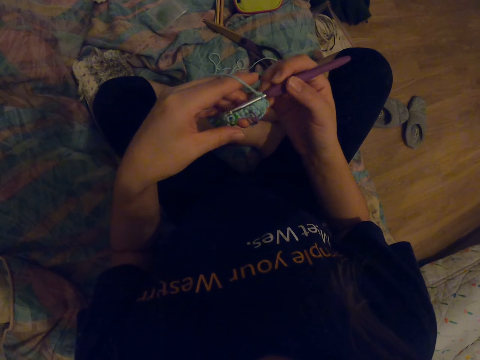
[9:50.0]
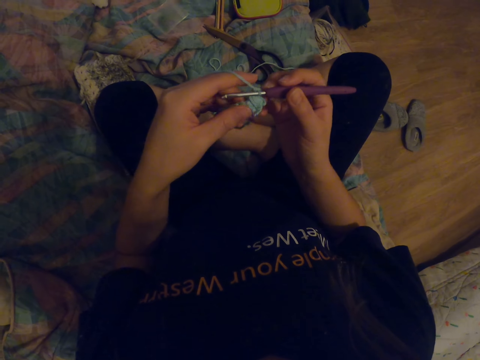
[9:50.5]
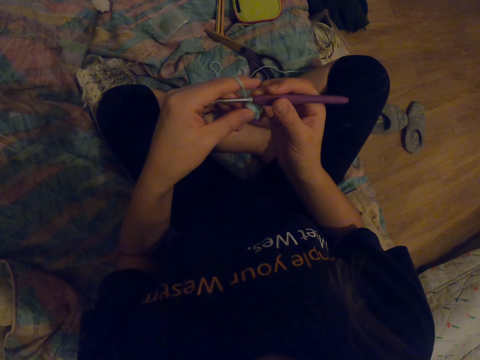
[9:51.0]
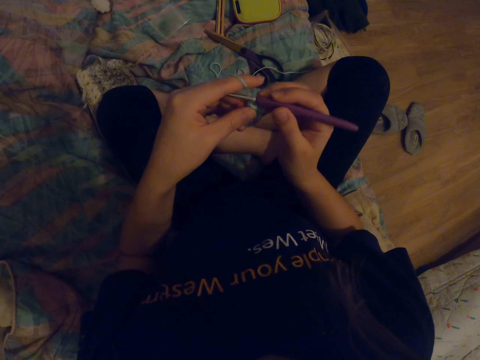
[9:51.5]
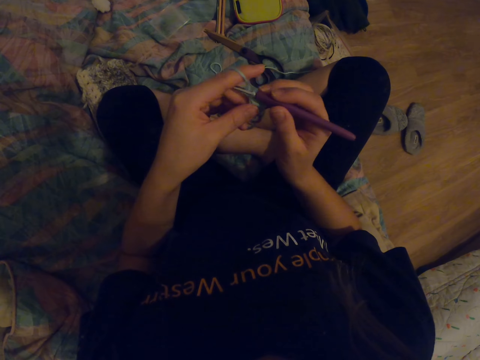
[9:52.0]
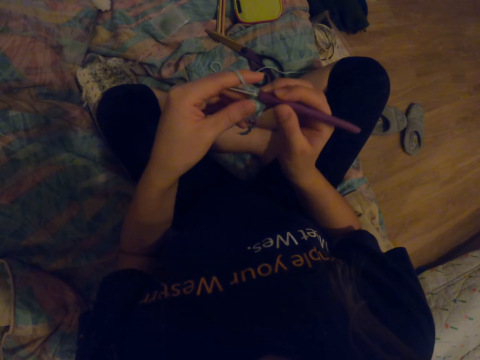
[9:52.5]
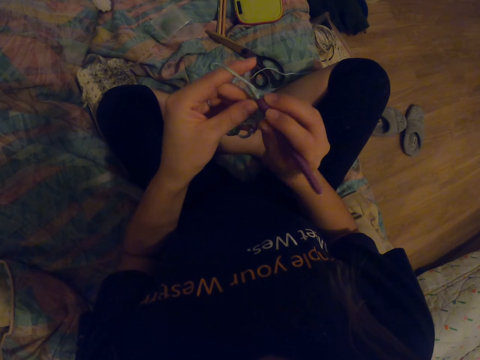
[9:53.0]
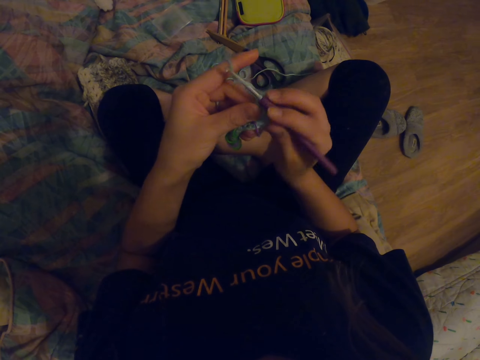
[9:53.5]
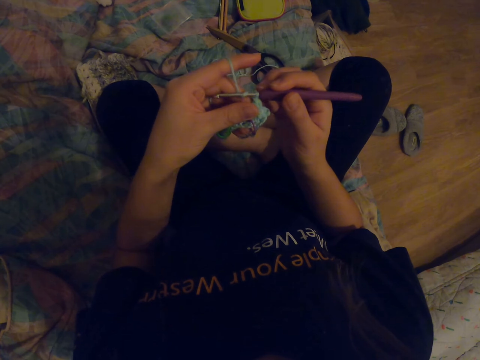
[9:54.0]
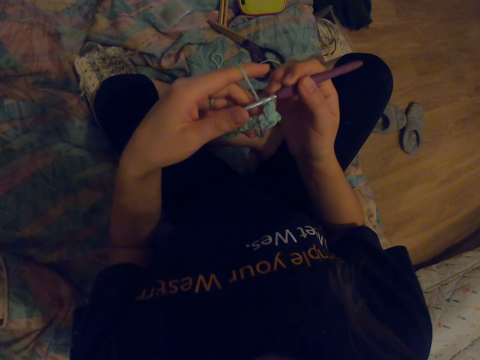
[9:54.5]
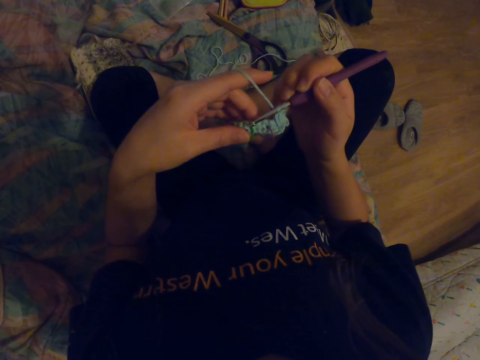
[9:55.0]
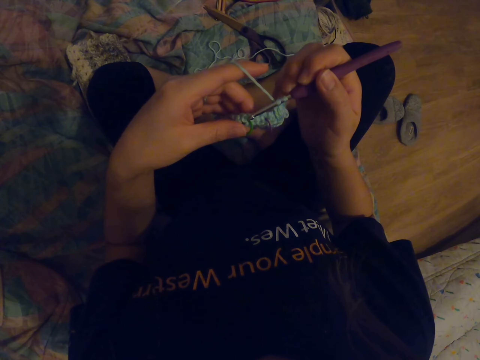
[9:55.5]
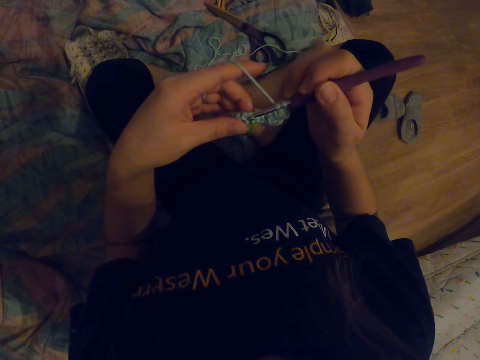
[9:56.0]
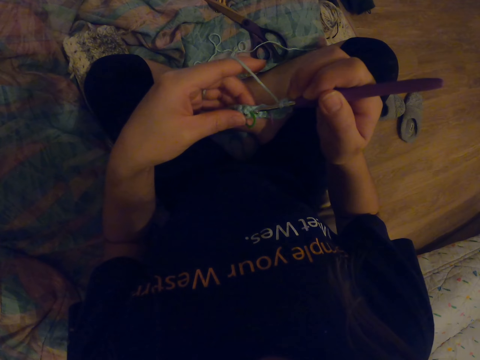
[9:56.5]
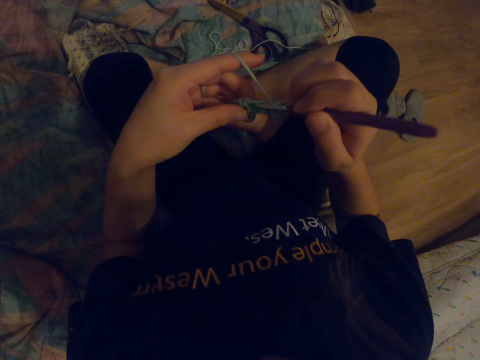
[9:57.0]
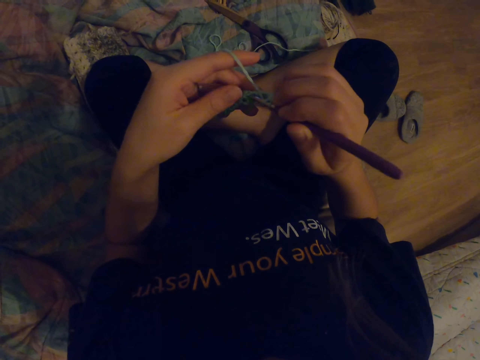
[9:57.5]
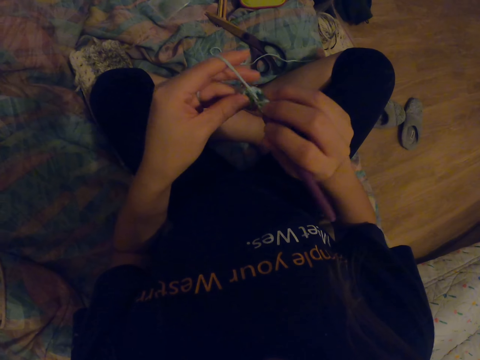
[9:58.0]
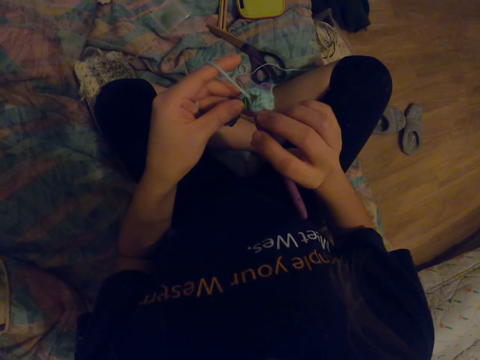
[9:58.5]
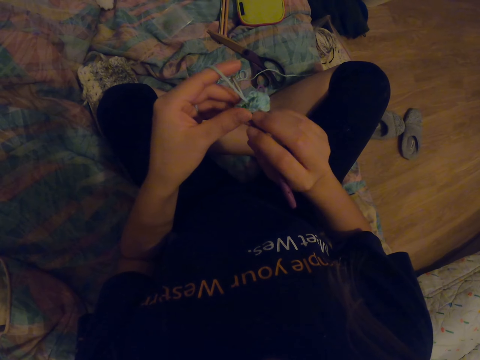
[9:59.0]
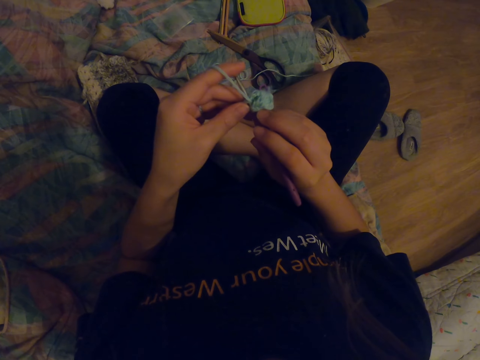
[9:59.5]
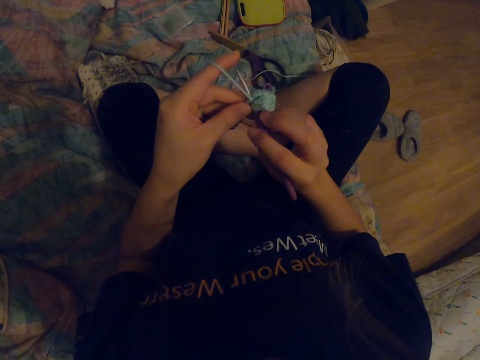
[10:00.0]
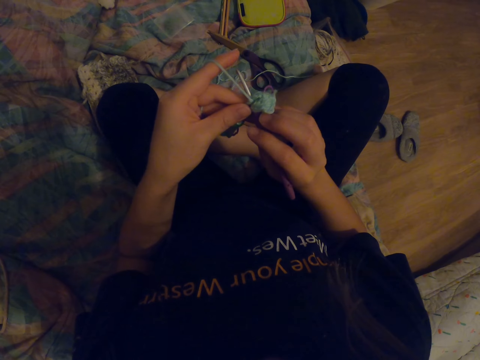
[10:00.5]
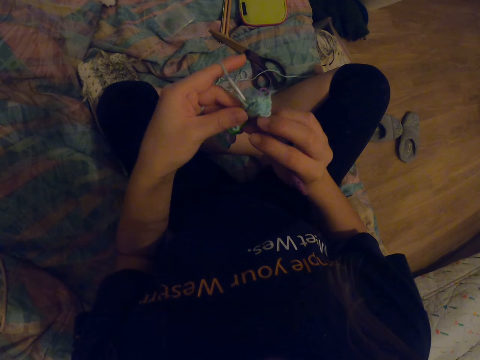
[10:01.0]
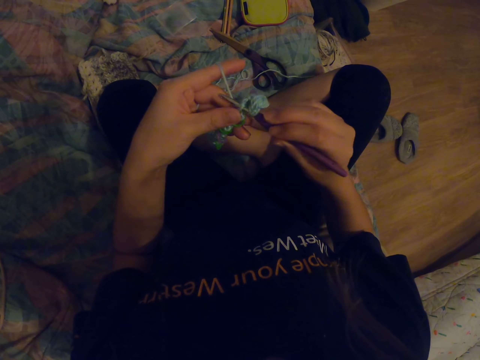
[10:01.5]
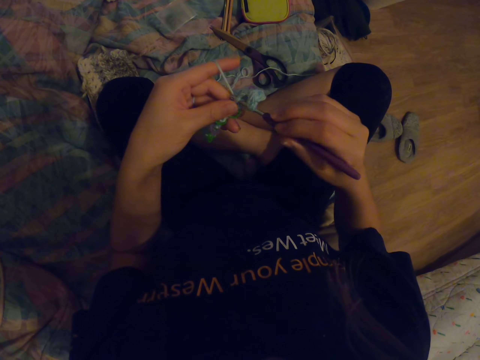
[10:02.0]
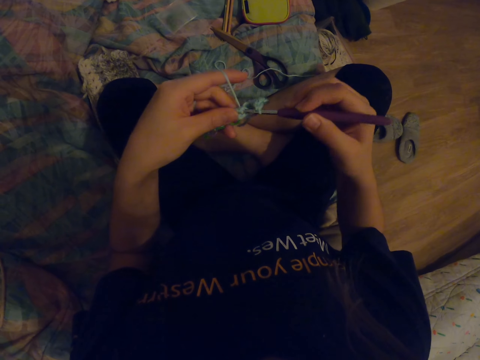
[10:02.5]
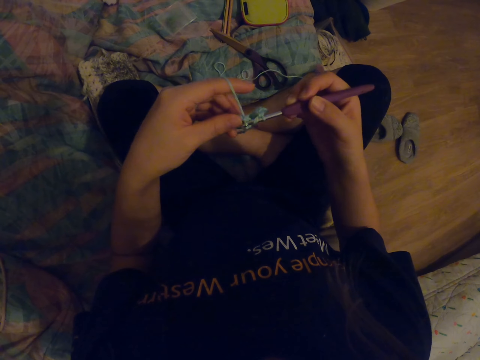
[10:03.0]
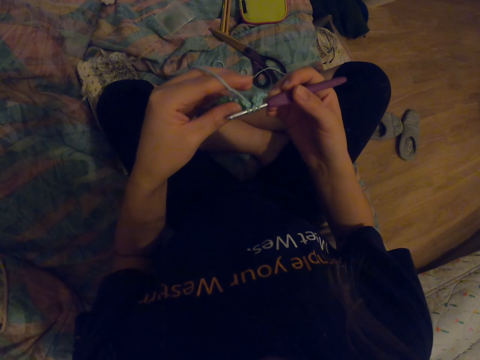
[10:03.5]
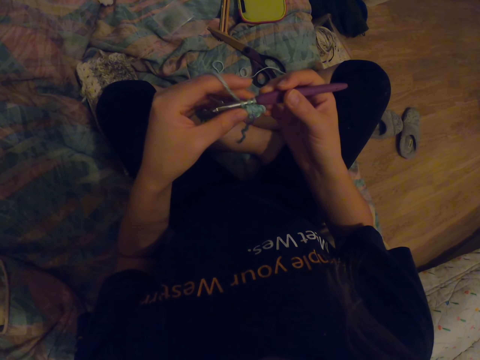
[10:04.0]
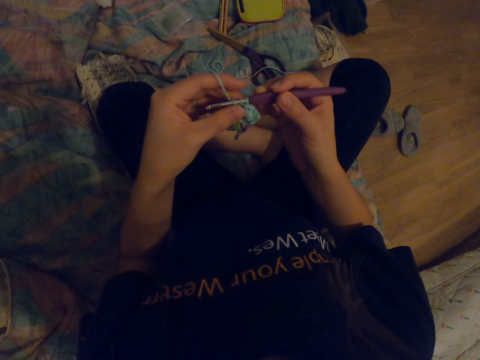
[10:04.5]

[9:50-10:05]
The camera wearer knits the fabric with a crochet hook. They look at the fabric. They knit the fabric with the crochet hook.

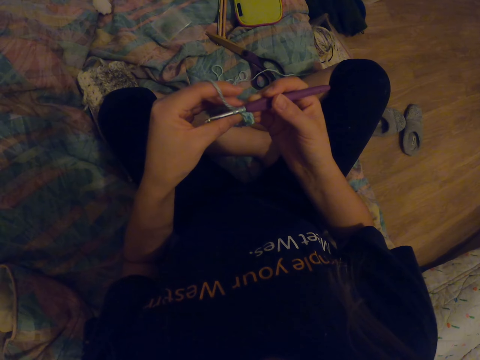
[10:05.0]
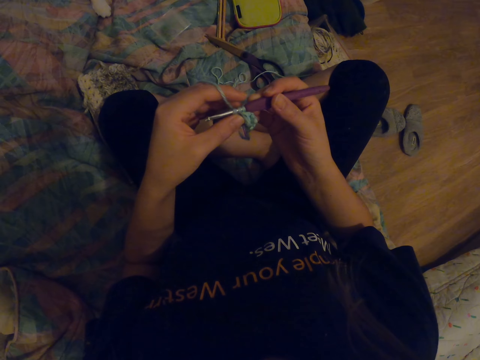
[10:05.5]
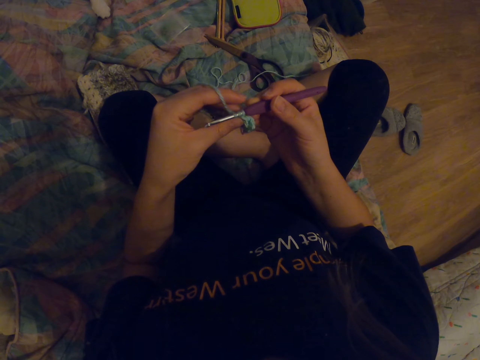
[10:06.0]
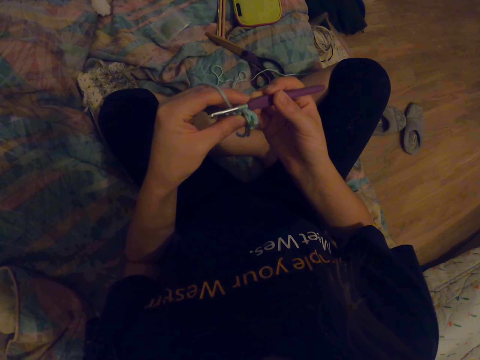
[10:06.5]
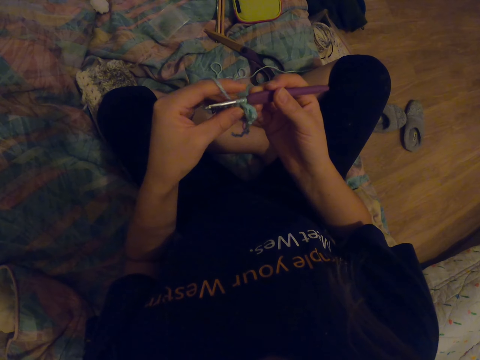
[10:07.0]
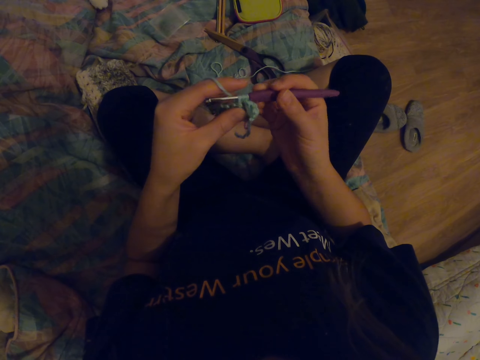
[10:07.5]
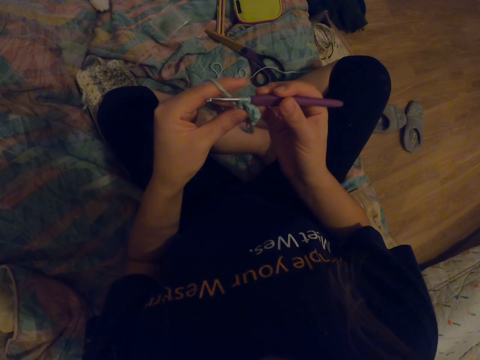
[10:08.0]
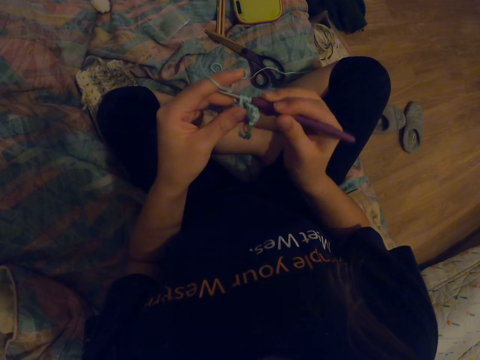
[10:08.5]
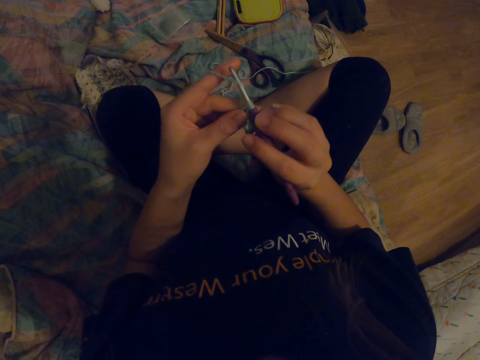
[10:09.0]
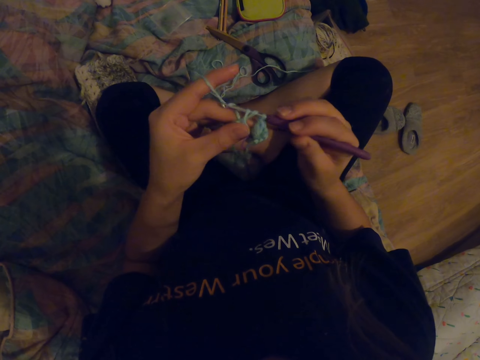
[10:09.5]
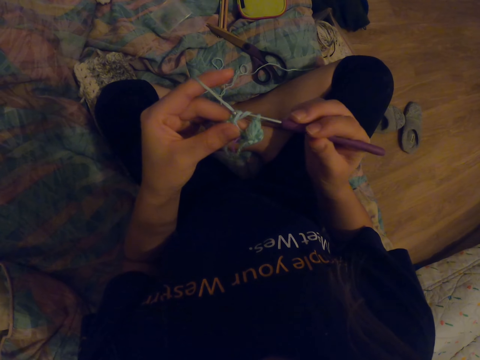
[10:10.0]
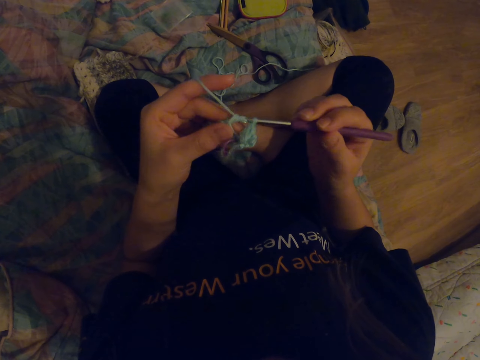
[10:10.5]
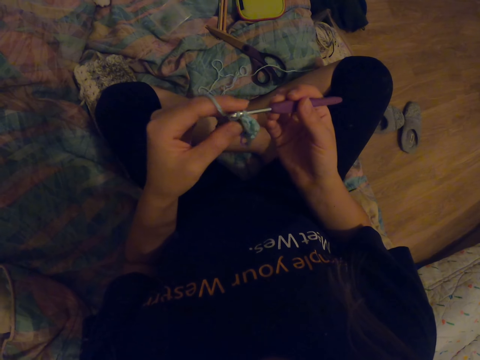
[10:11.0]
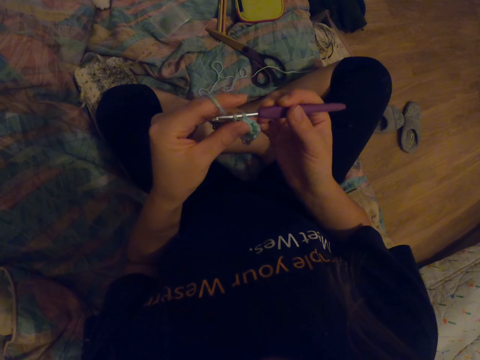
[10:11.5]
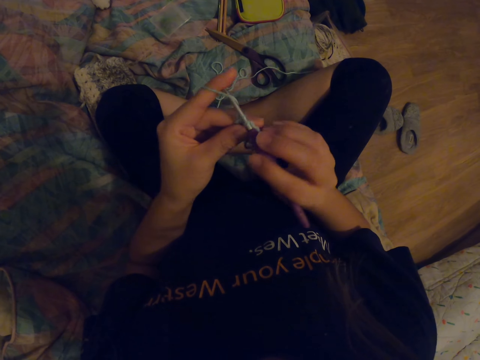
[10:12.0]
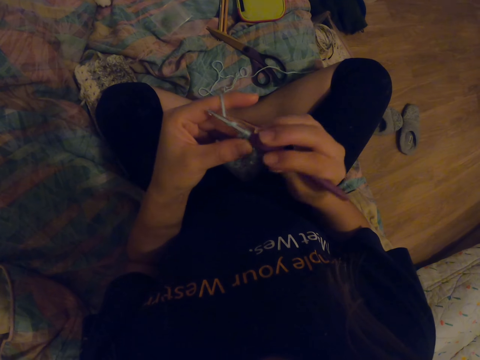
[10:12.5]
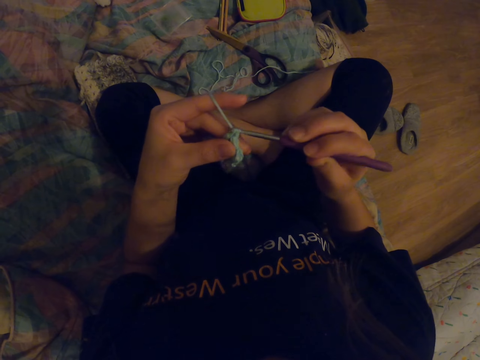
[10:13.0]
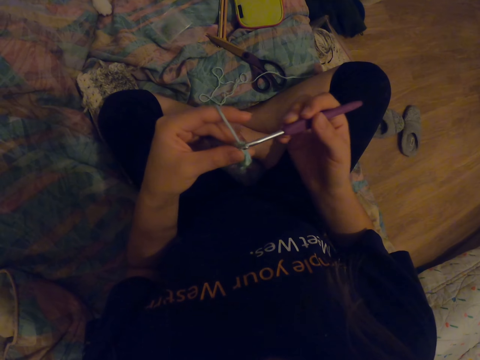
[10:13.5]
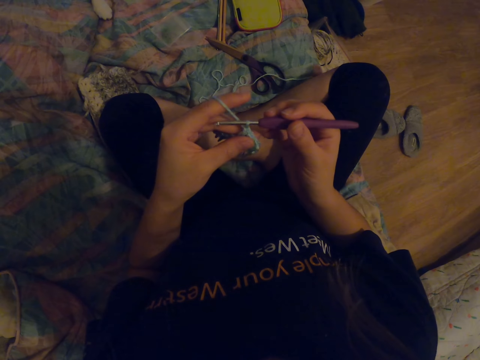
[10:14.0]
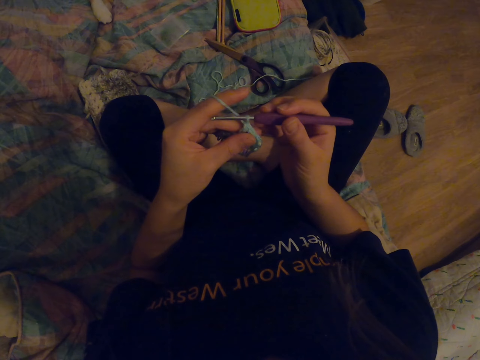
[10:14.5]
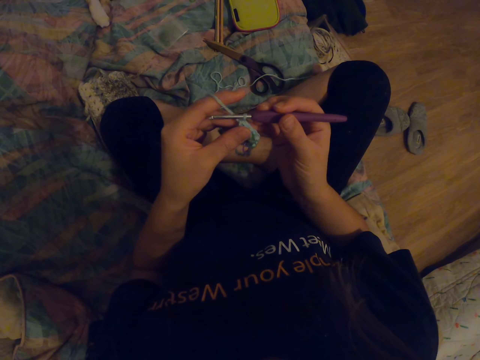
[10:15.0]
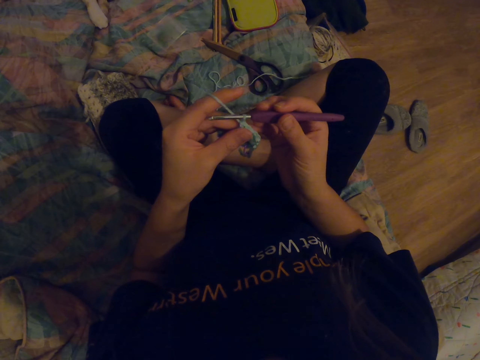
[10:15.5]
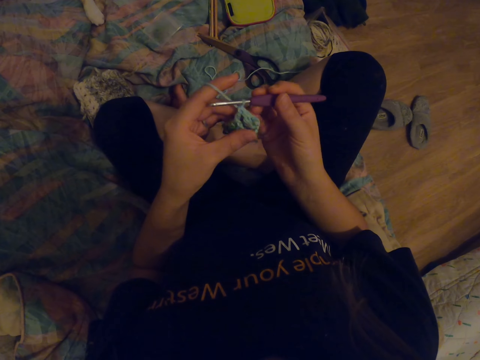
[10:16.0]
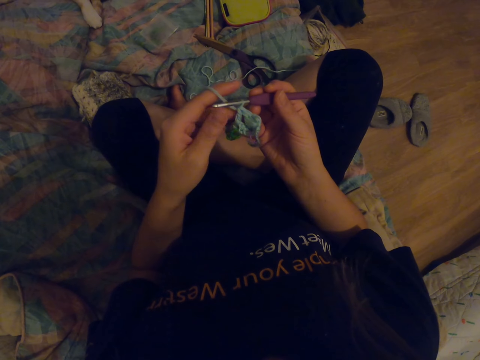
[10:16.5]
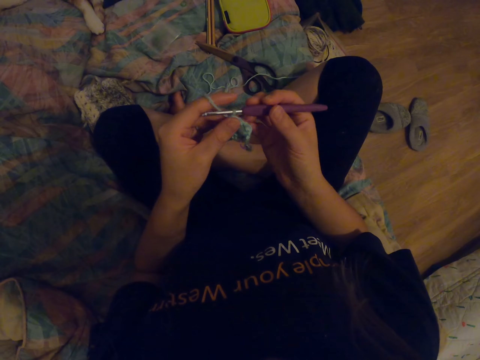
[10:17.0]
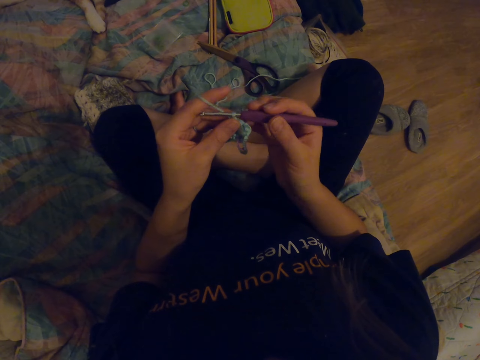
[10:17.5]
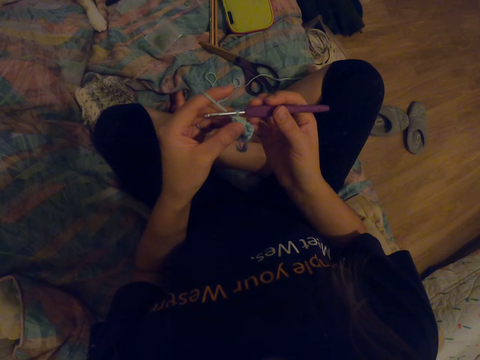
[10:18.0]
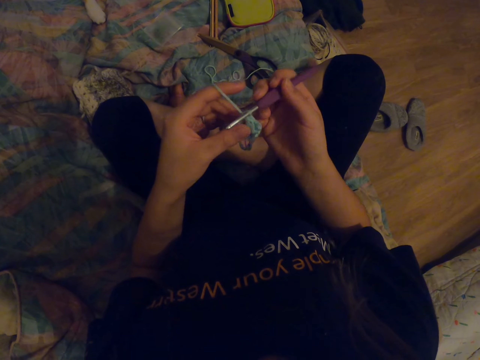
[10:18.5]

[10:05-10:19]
The camera wearer looks at the fabric.
